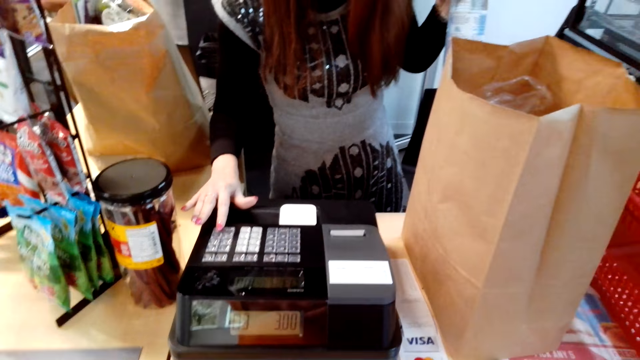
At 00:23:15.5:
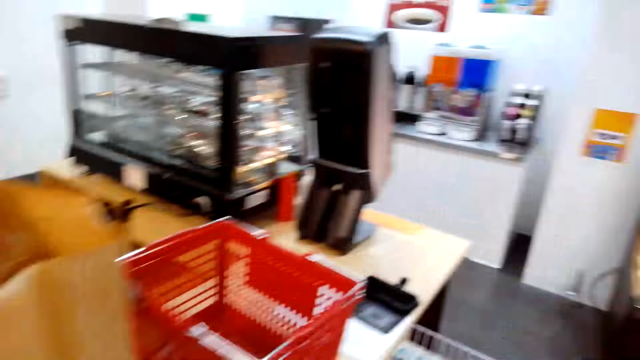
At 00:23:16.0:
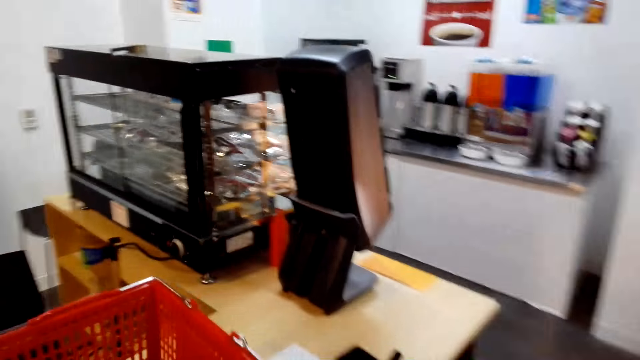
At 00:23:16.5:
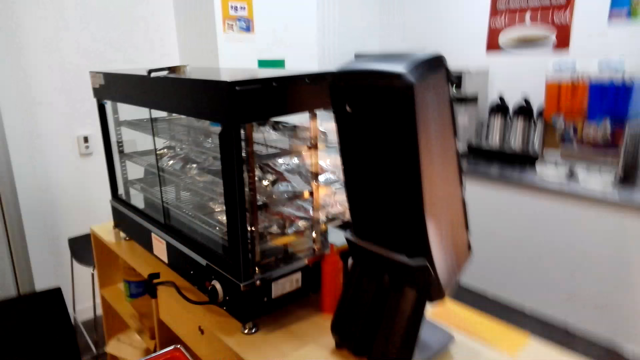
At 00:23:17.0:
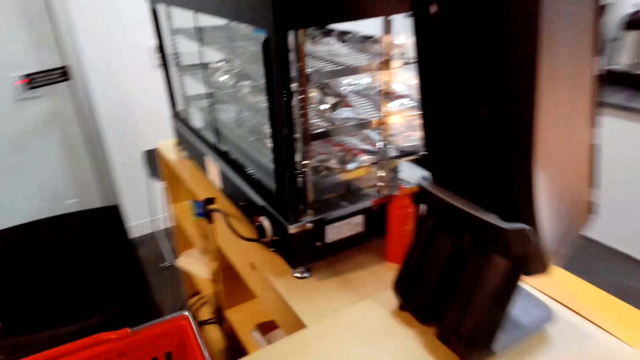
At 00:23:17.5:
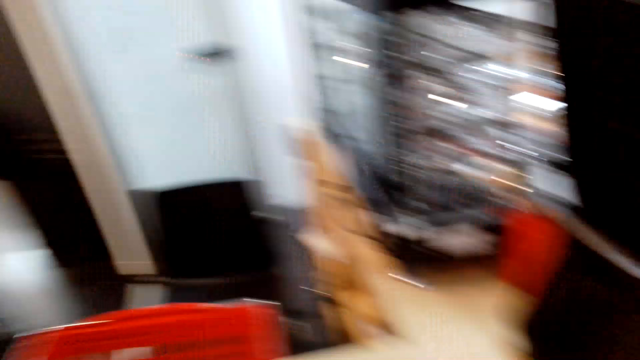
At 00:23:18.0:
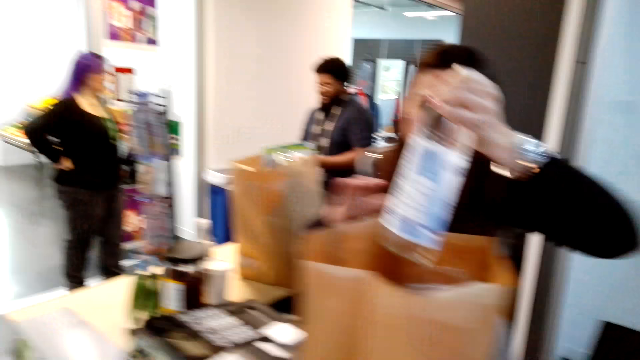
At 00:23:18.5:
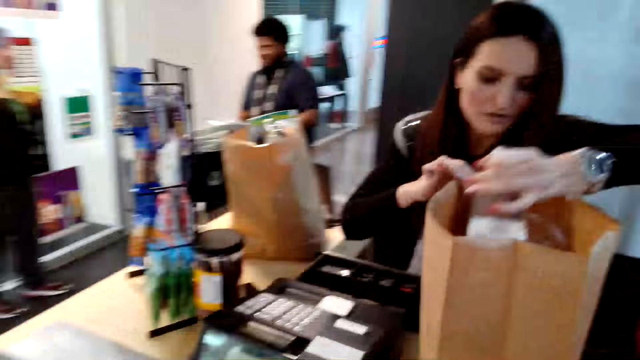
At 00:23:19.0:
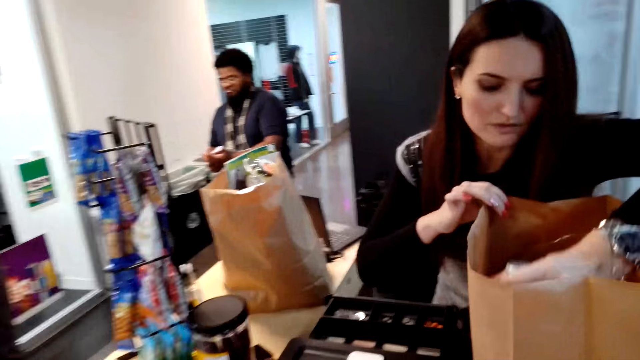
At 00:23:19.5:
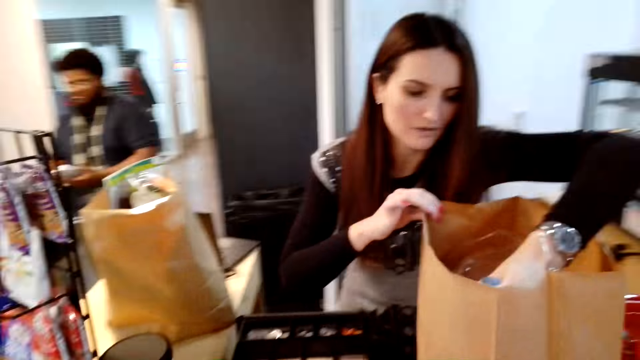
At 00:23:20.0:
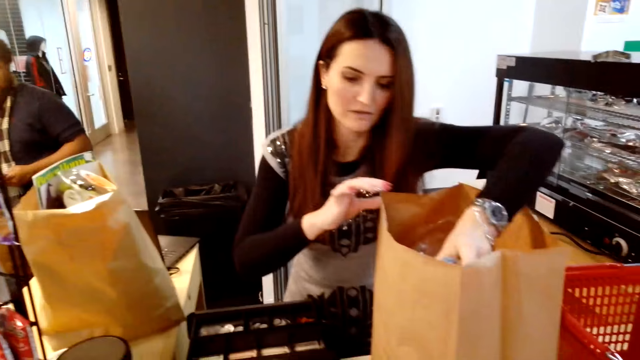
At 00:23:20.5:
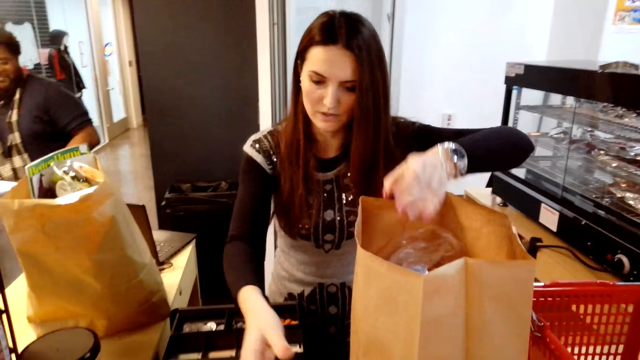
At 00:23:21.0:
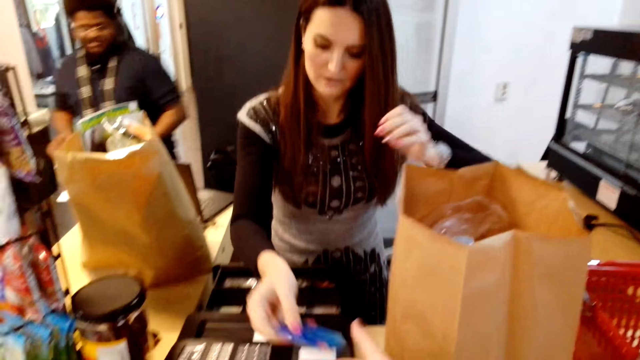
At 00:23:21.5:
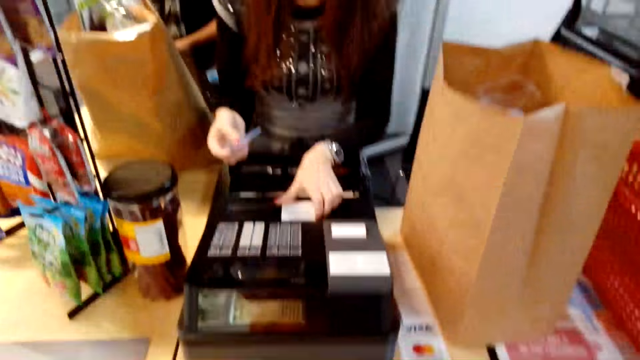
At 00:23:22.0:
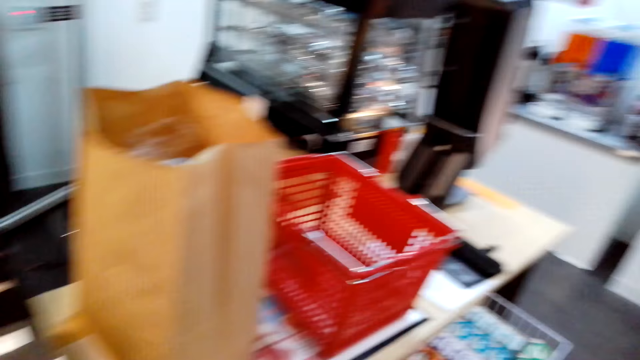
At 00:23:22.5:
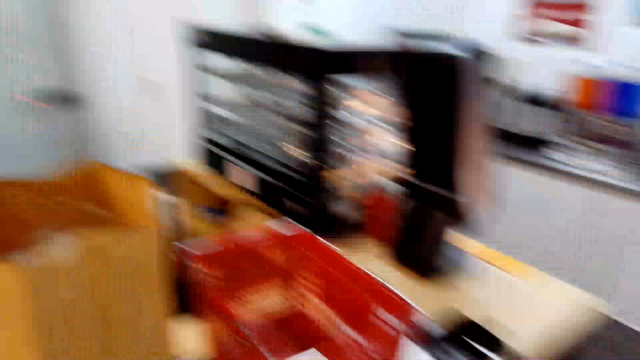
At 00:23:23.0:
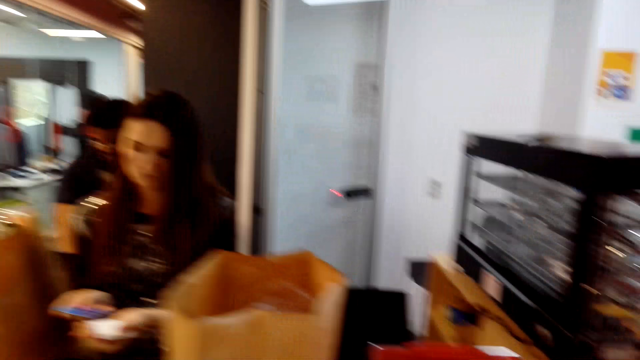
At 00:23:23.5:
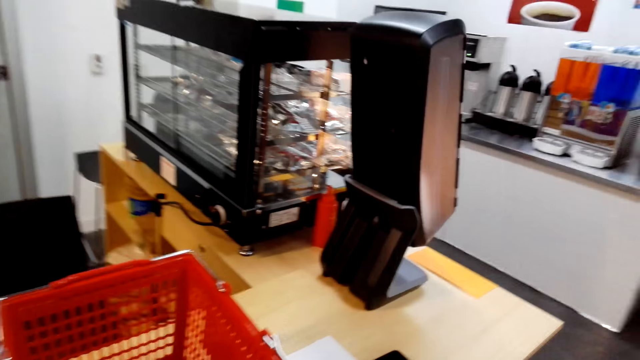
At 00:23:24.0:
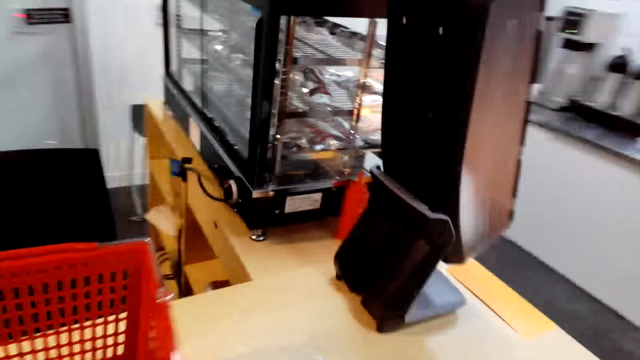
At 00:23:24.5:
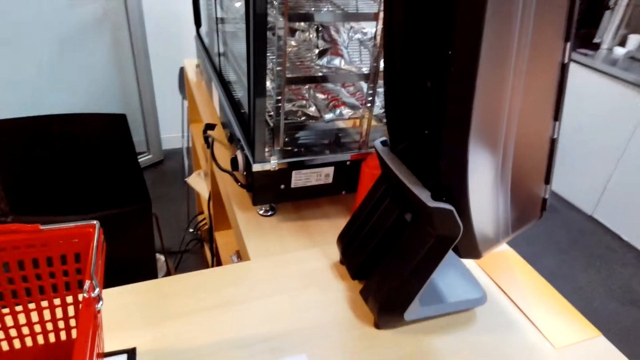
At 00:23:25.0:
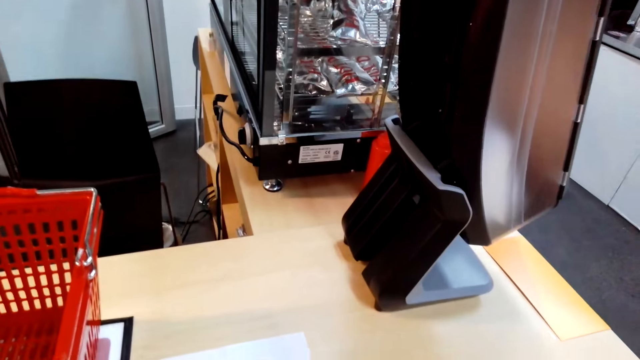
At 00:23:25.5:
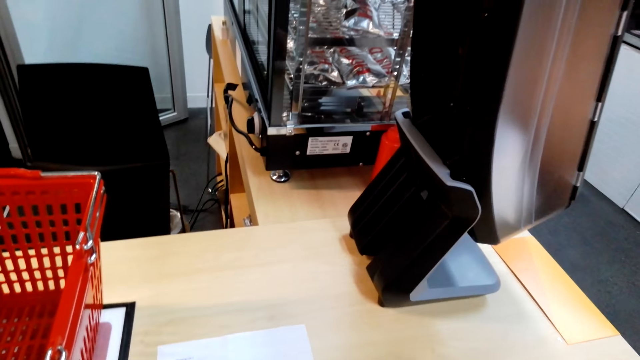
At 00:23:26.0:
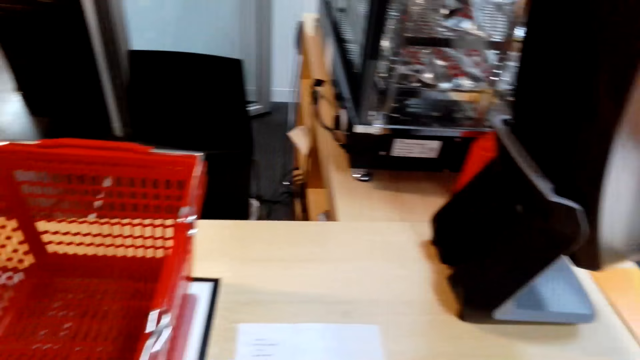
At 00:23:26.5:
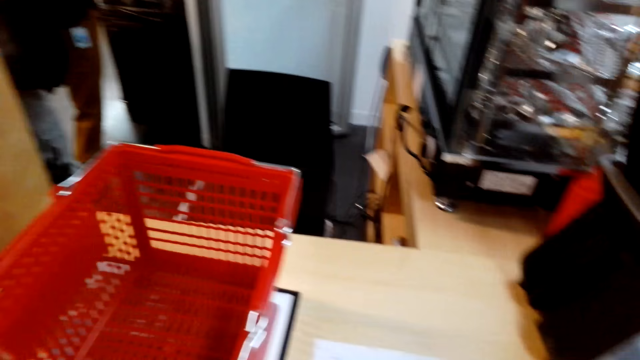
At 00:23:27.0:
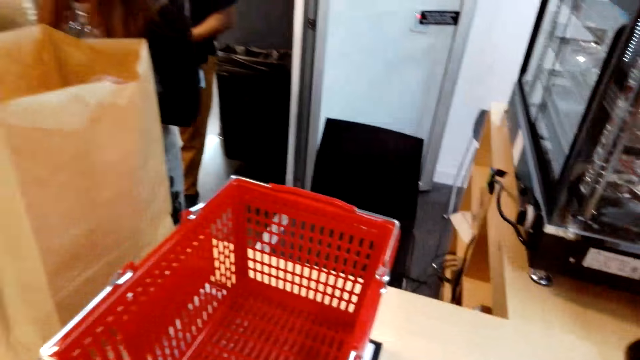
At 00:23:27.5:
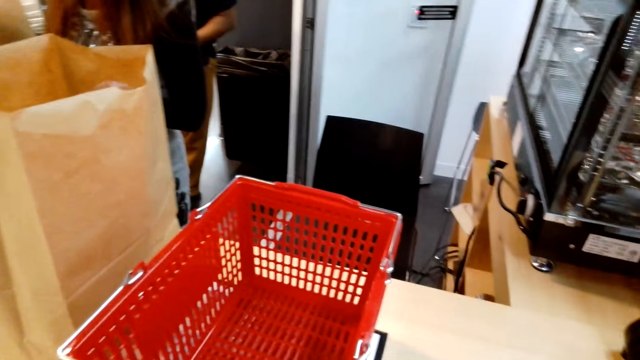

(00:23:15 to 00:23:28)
A cashier presses the point of sale. The camera wearer turns around and talks with the cashier. The cashier puts something in a paper bag. The camera wearer talks with the cashier. They give the cashier a credit card. They turn around. They talk with the cashier. They look around.

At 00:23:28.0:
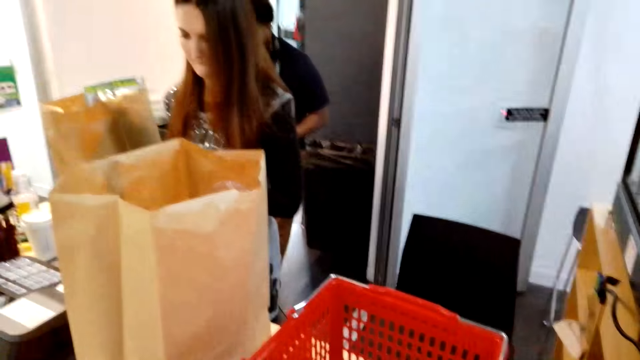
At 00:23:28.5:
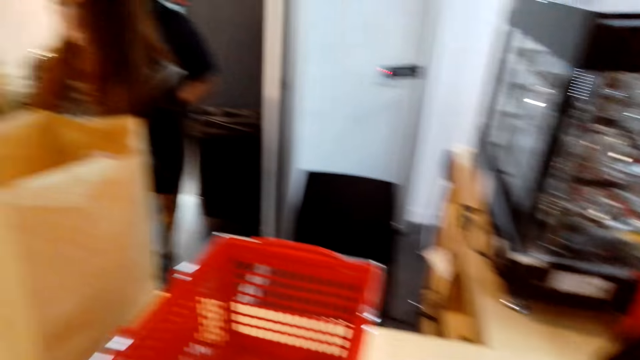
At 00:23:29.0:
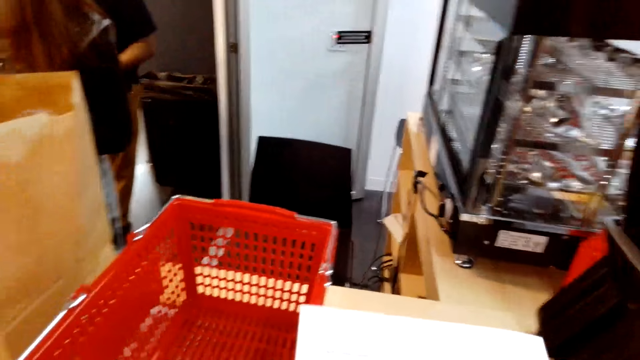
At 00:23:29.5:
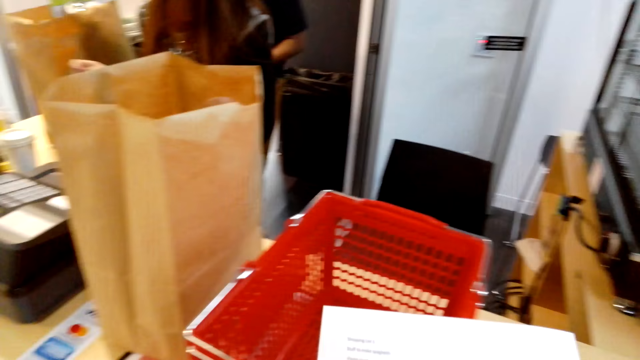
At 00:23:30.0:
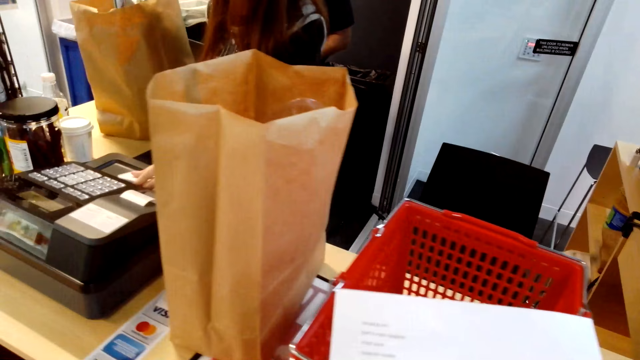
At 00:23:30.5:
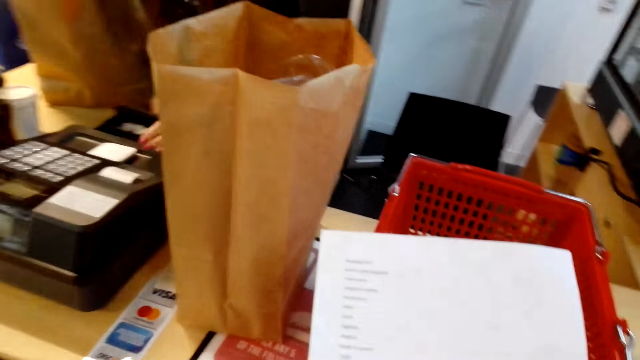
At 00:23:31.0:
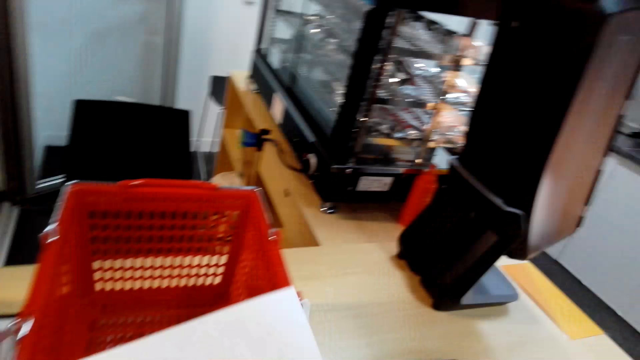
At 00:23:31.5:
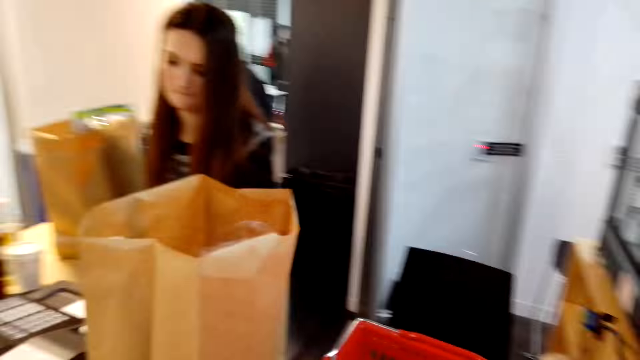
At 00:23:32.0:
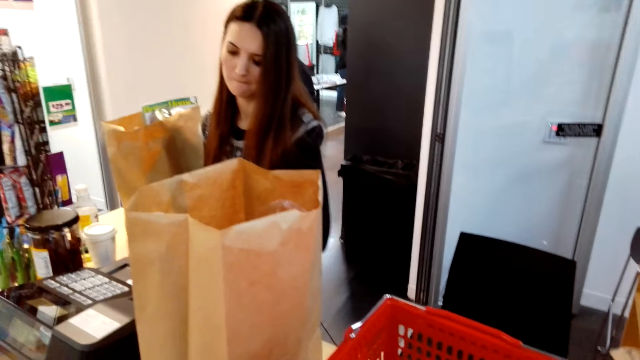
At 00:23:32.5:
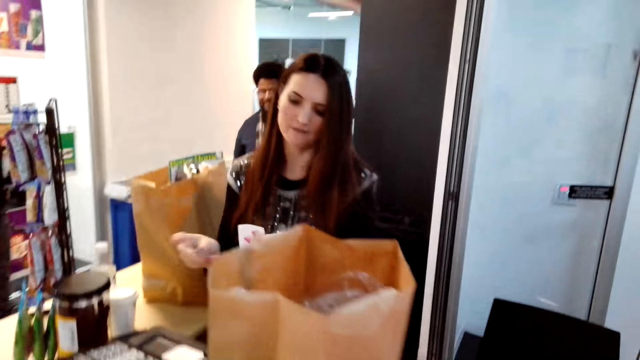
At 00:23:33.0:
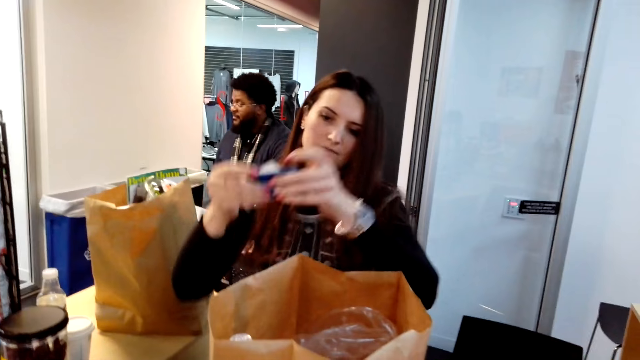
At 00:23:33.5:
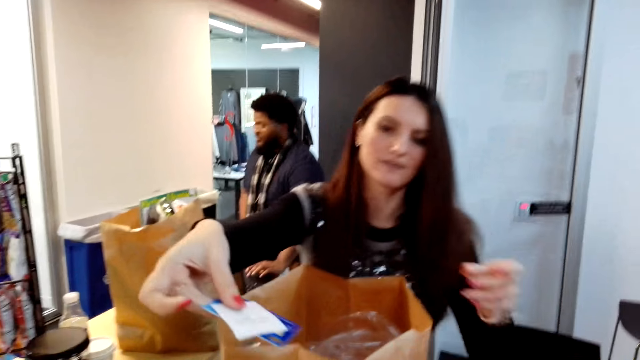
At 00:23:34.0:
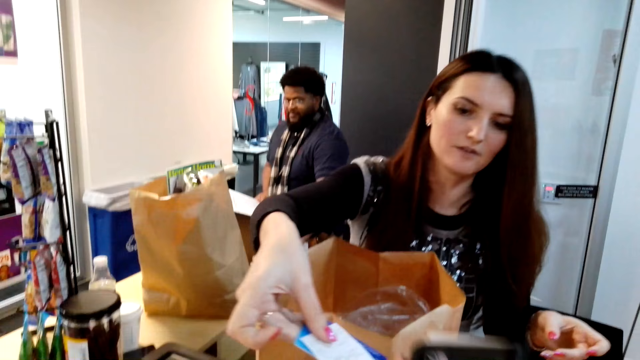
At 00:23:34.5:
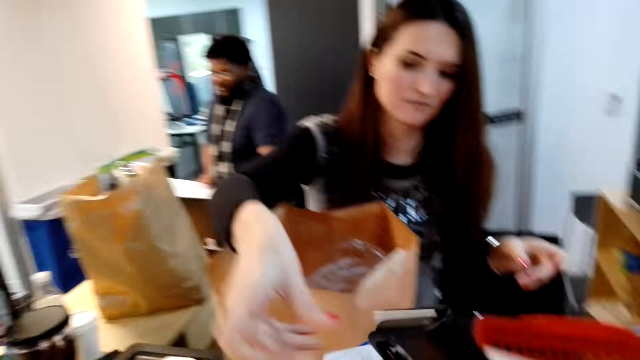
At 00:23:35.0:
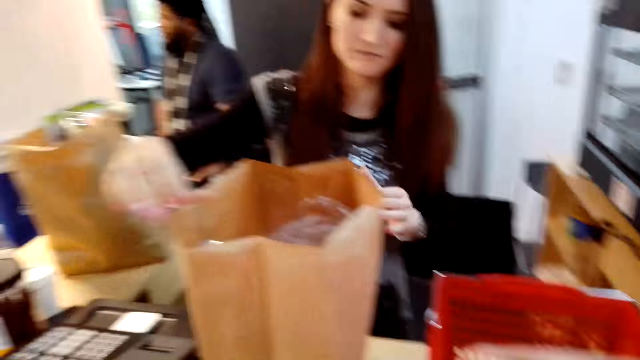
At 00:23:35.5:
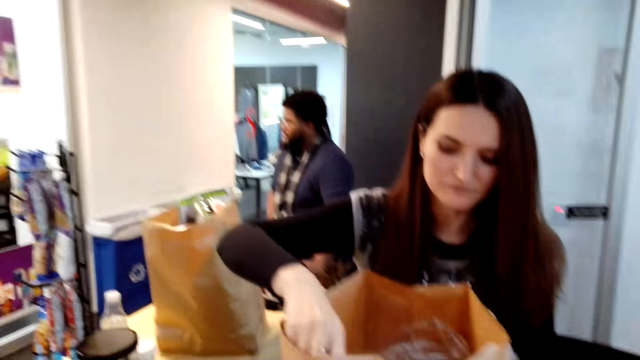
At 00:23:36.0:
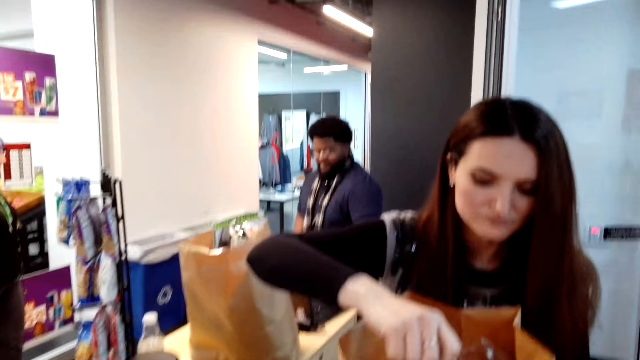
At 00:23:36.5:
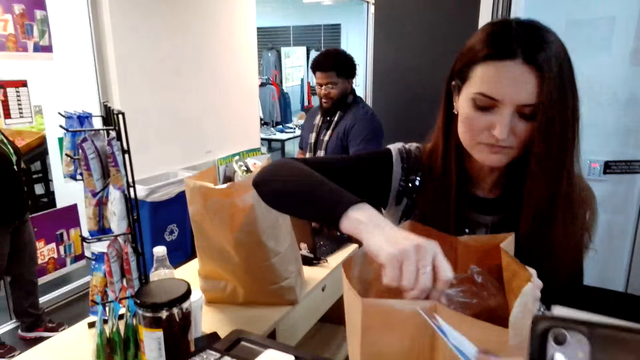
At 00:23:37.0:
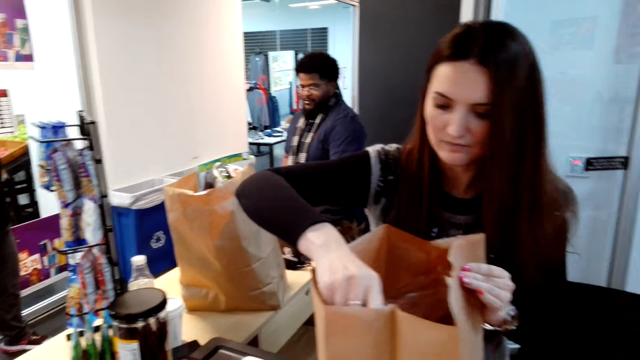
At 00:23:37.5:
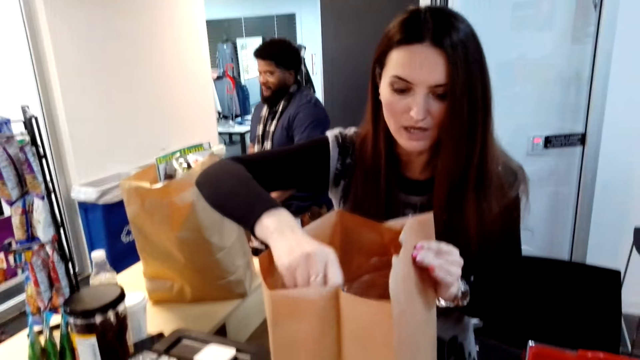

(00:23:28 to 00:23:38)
The camera wearer looks around. They hold a list. They read the food list paper. A cashier gives the camera wearer a credit card. The camera wearer talks with the cashier.
